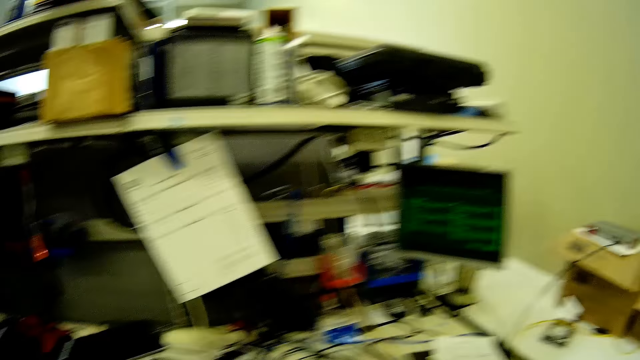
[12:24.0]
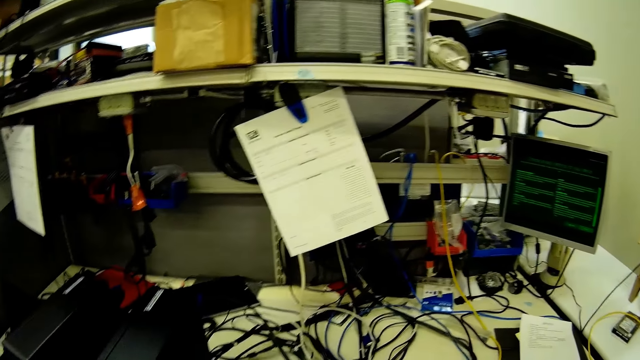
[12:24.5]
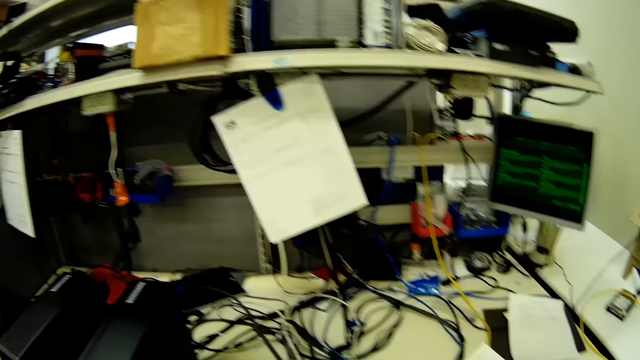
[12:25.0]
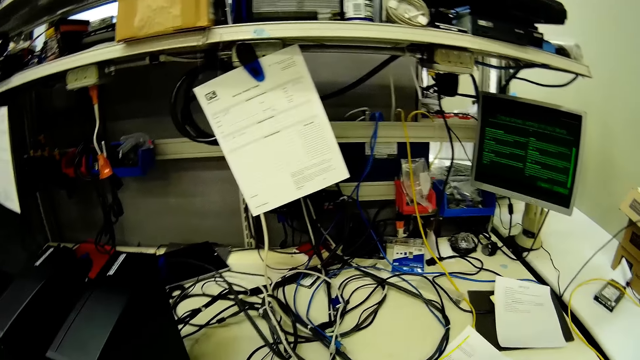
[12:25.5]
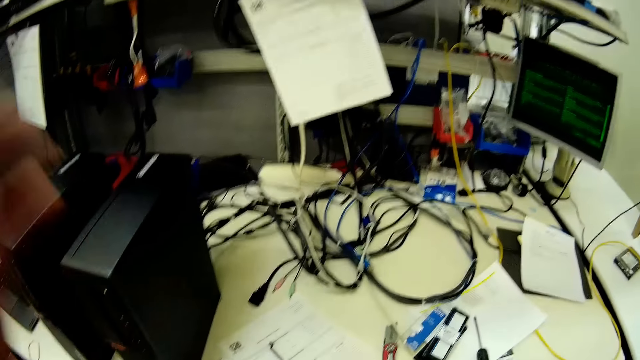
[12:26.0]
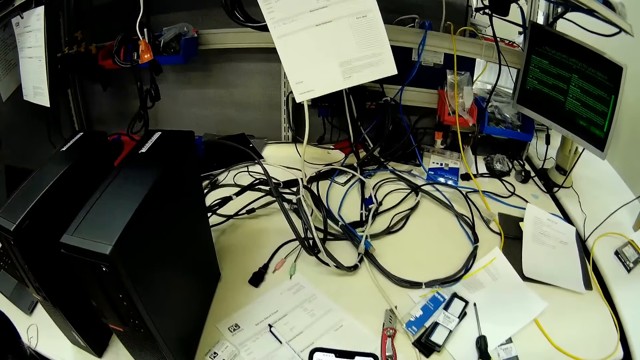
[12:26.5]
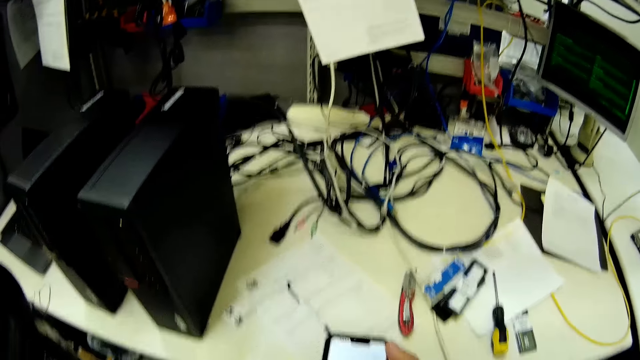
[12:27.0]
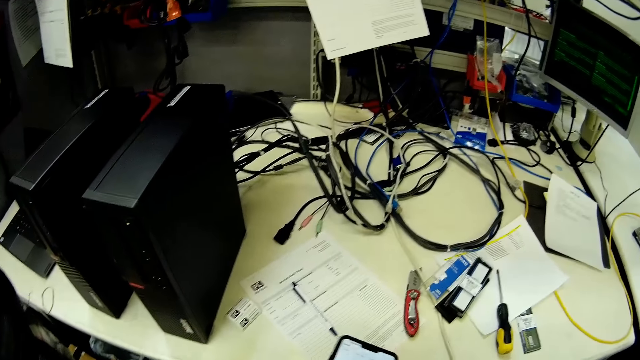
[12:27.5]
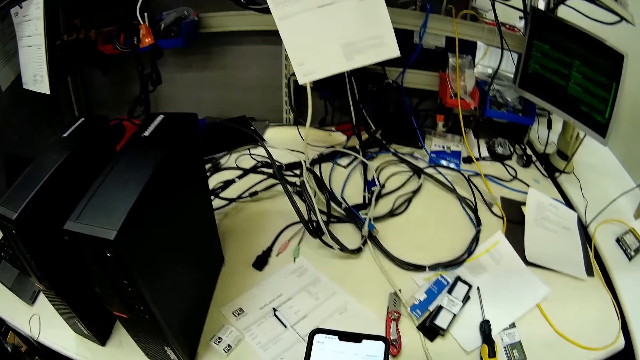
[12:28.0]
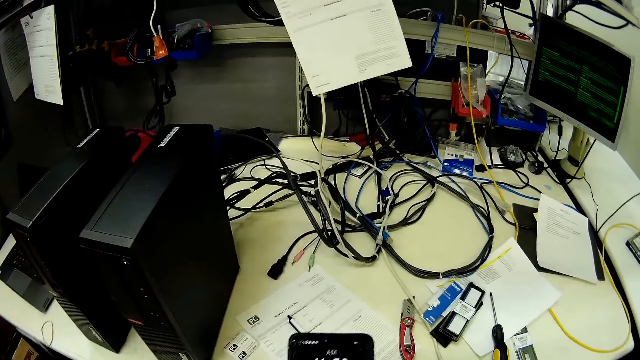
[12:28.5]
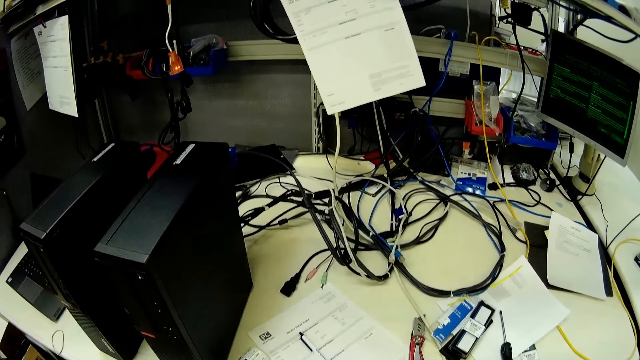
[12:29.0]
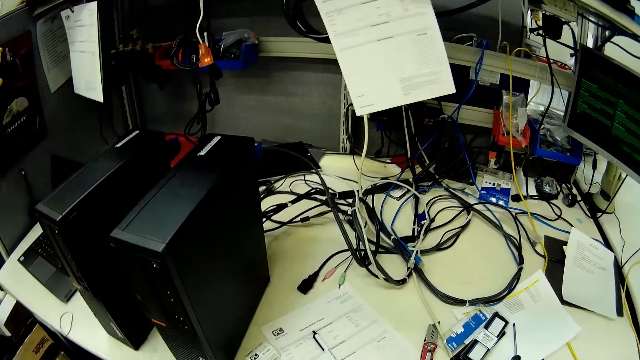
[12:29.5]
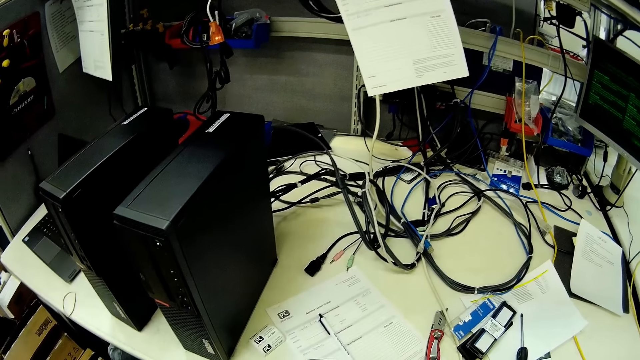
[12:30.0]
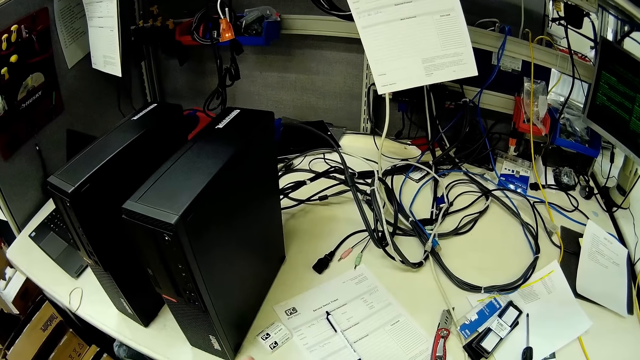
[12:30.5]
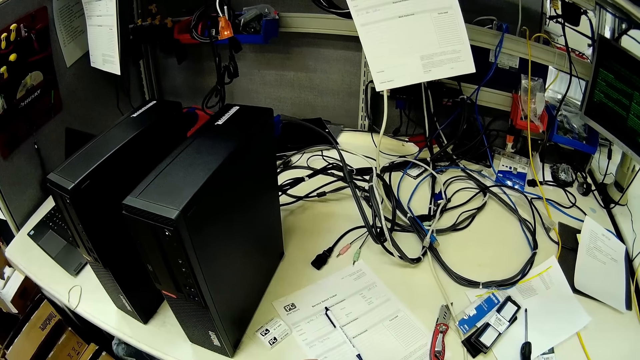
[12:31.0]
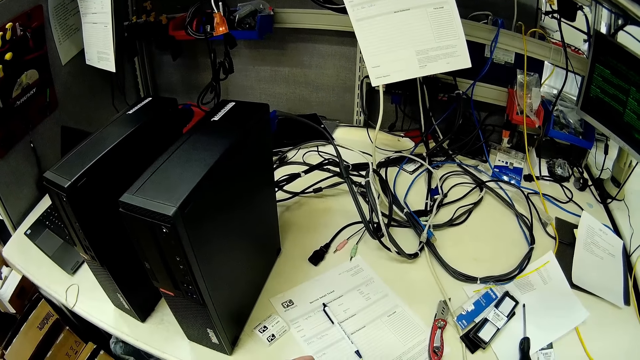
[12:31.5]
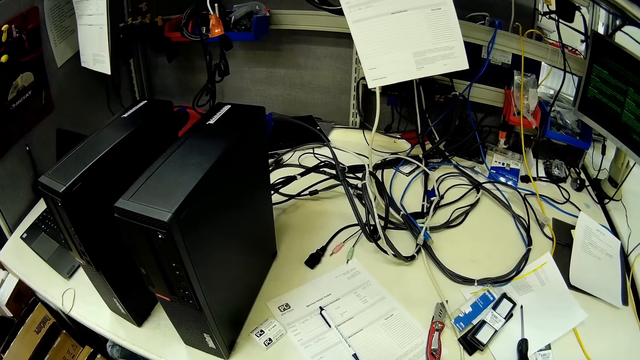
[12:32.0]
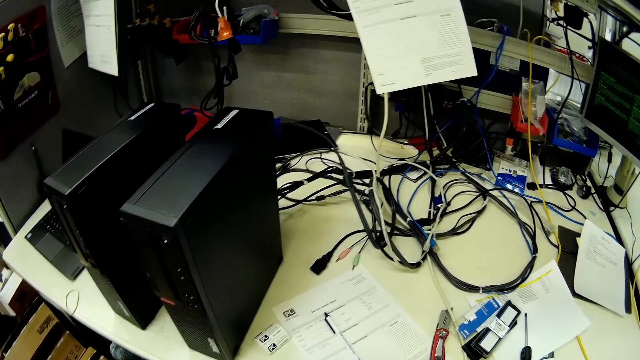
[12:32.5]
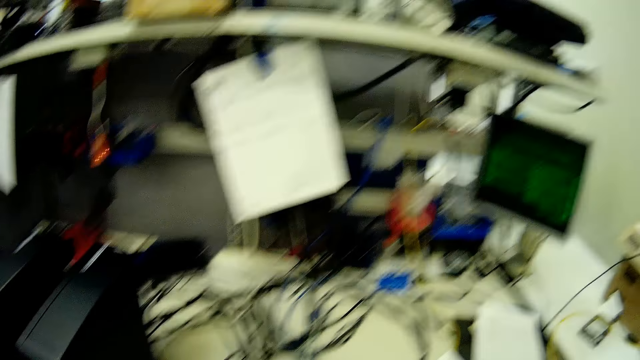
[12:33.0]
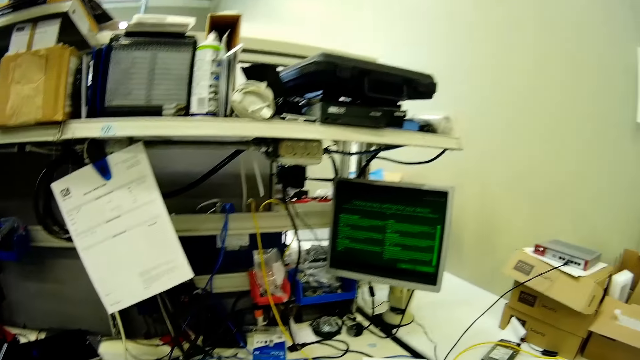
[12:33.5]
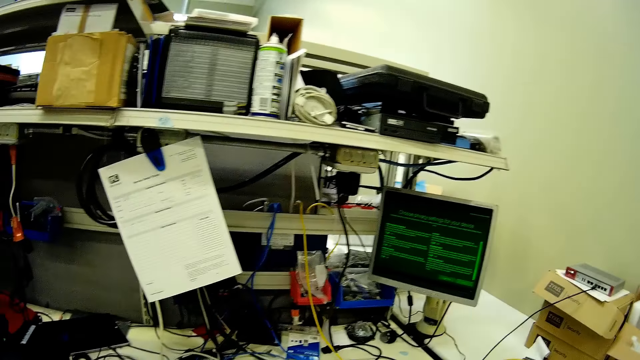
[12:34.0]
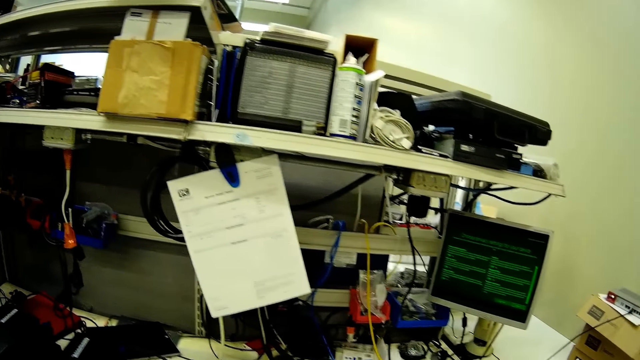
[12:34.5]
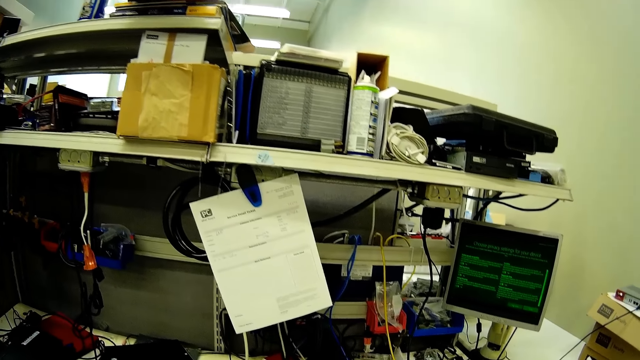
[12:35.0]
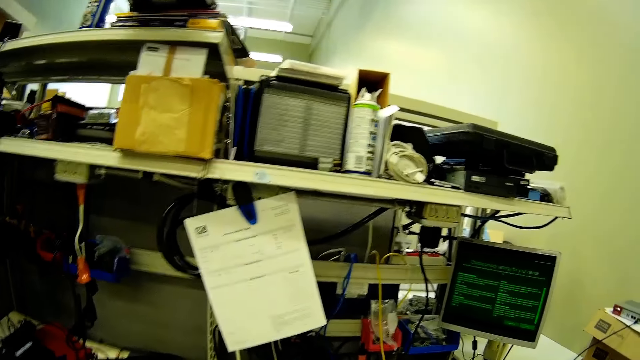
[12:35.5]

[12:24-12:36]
A person moves the hand. The camera wearer operates the phone. They hold the phone.

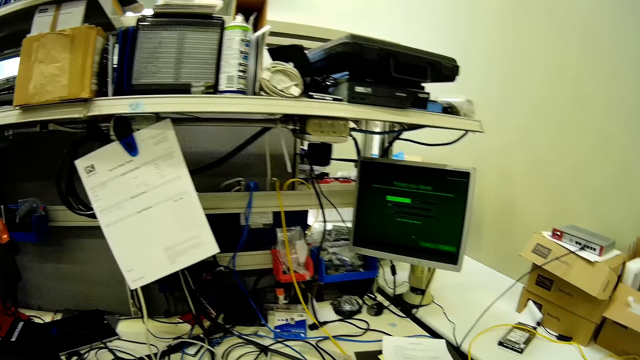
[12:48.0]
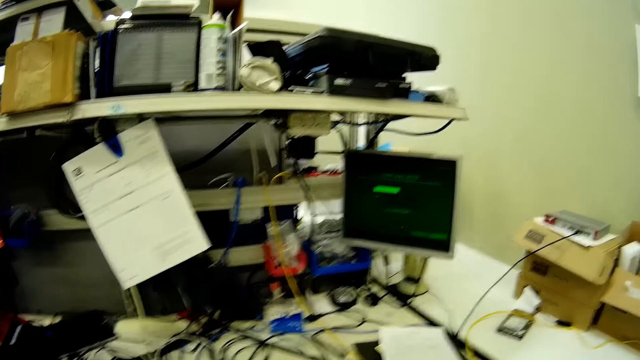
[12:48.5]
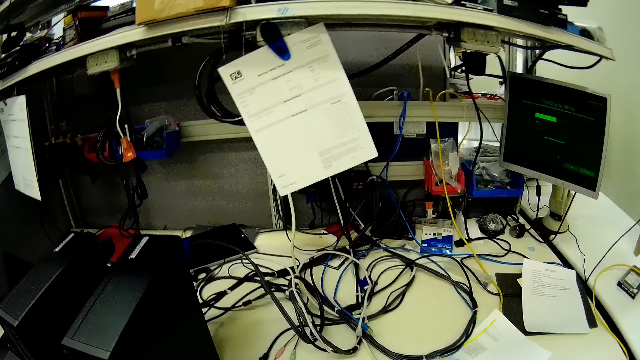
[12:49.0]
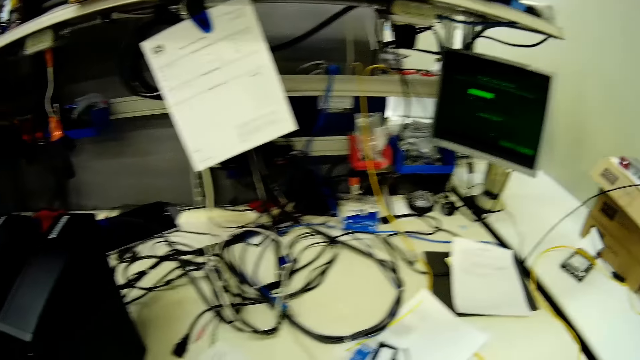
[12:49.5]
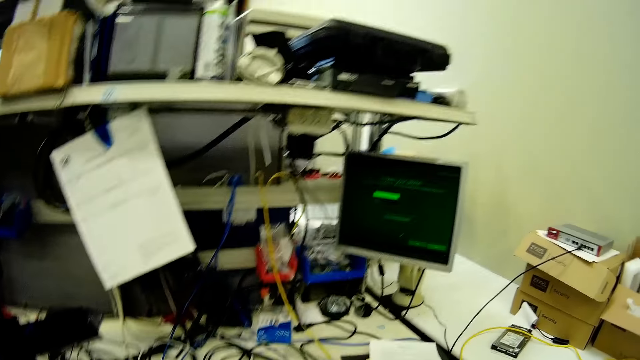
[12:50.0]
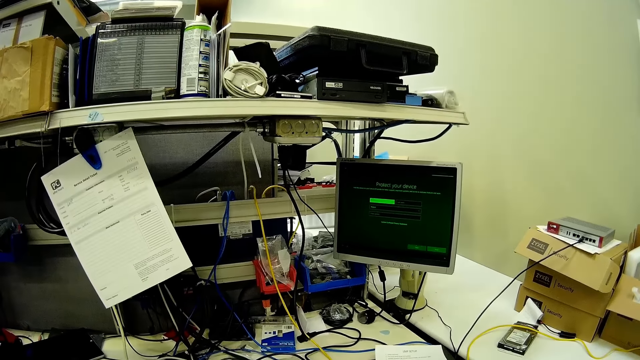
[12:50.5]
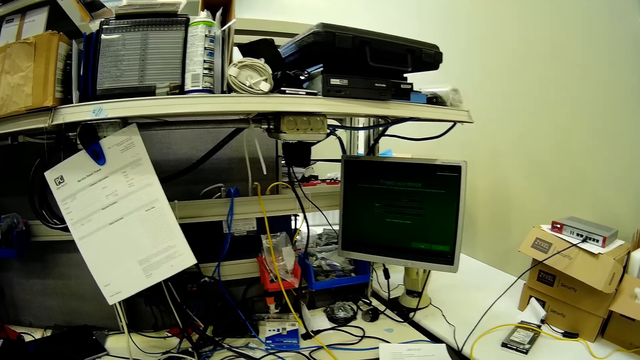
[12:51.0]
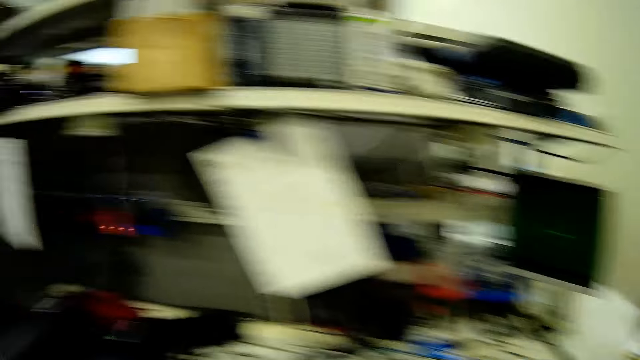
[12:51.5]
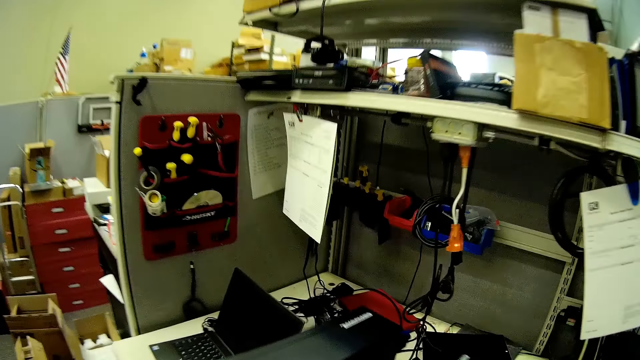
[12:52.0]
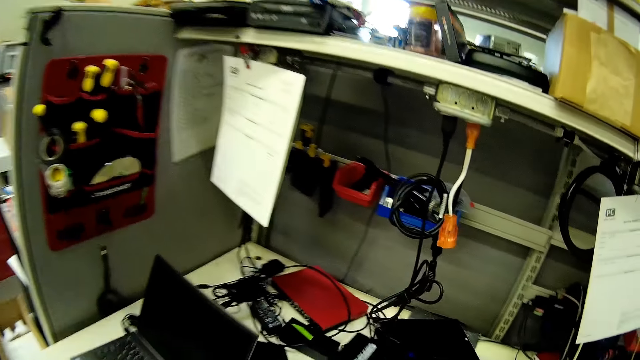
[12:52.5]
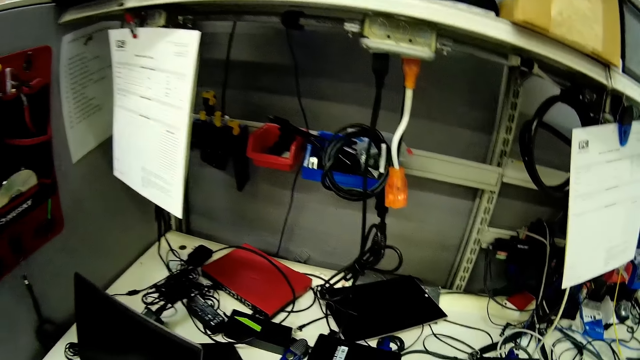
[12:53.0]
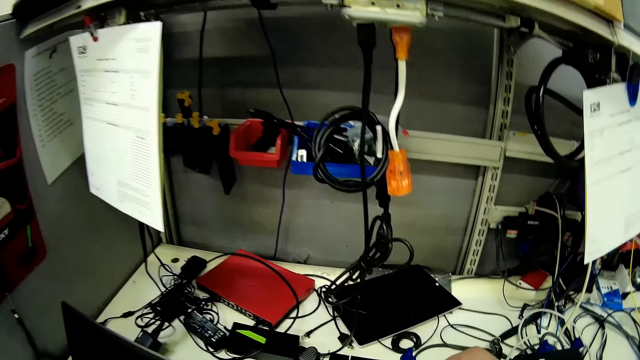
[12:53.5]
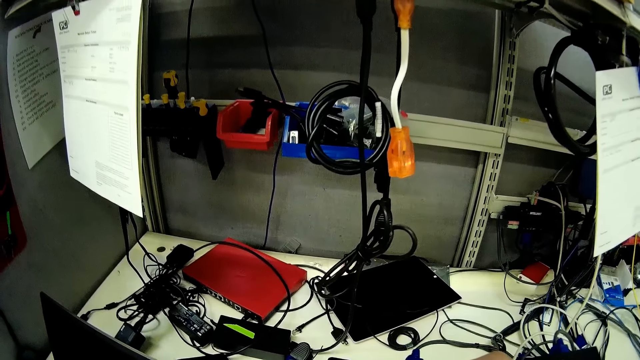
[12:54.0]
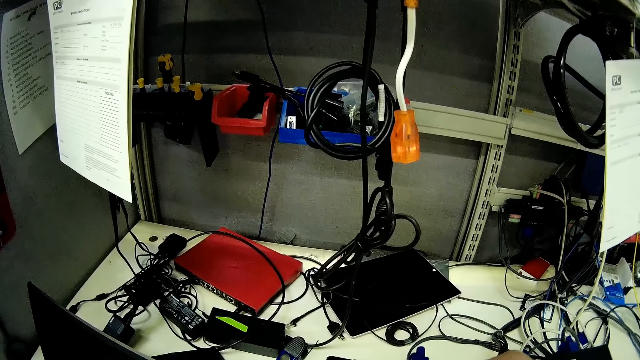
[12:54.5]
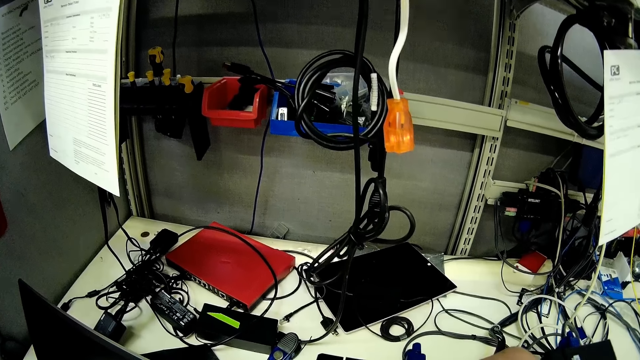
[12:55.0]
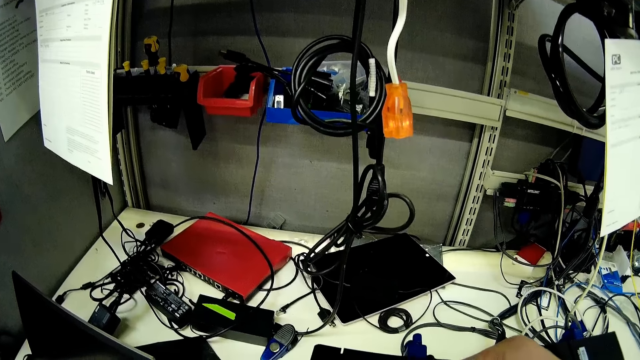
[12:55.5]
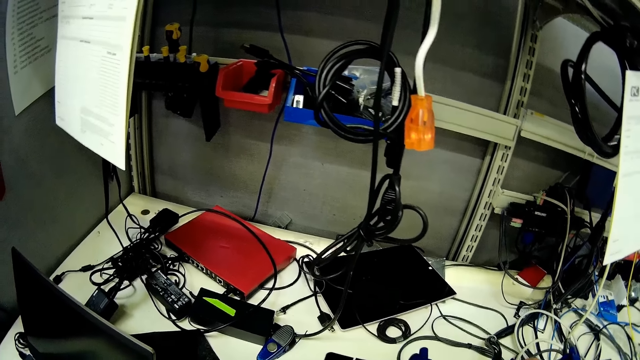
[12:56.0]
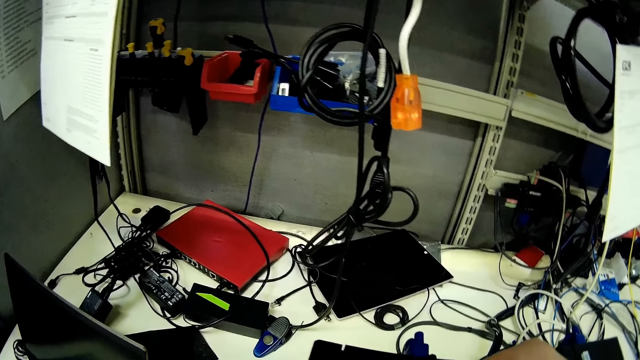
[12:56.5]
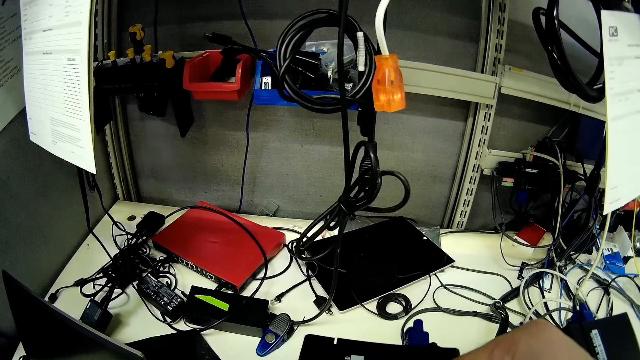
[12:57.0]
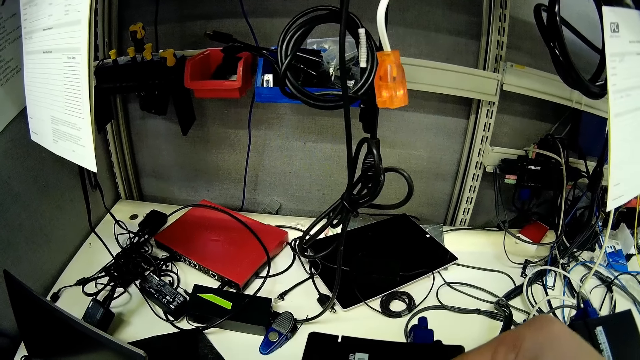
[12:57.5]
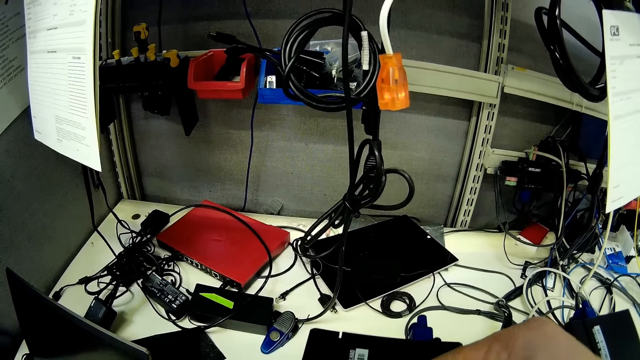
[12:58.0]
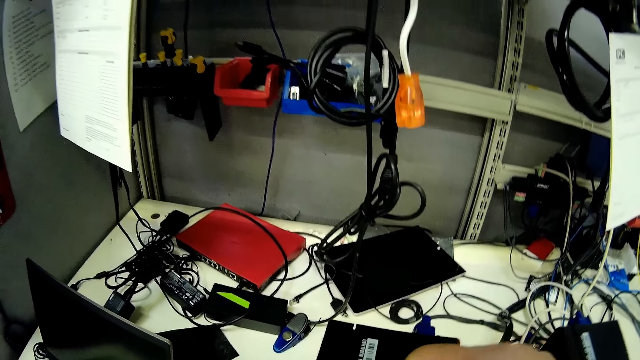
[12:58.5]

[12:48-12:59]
The camera wearer operates the monitor. They touch the monitor.
